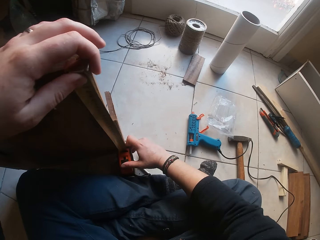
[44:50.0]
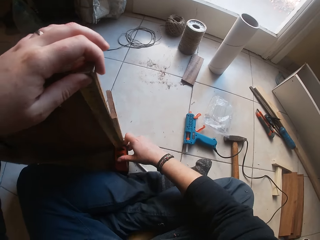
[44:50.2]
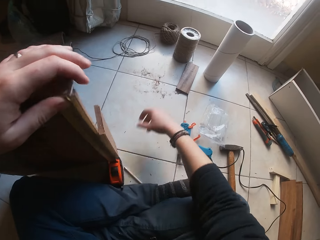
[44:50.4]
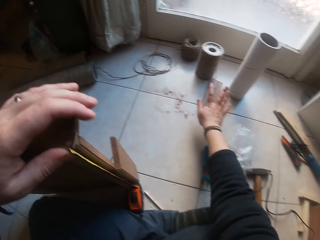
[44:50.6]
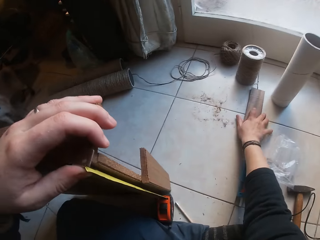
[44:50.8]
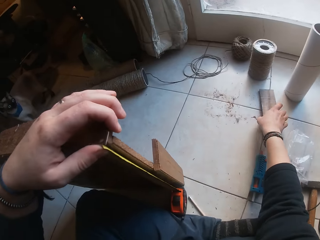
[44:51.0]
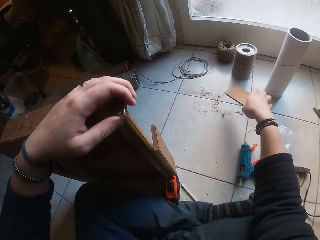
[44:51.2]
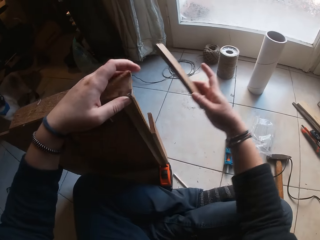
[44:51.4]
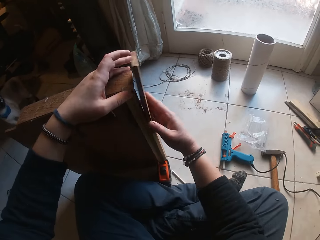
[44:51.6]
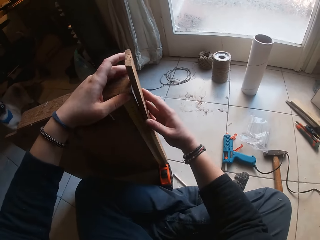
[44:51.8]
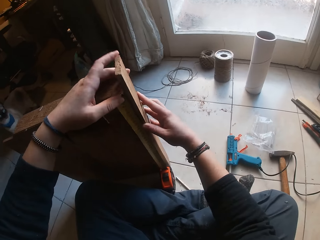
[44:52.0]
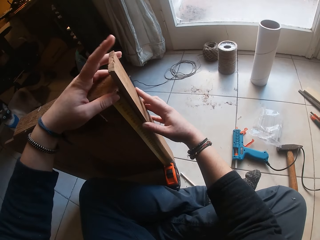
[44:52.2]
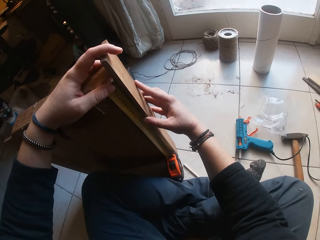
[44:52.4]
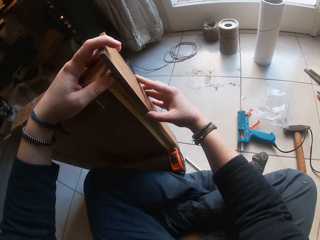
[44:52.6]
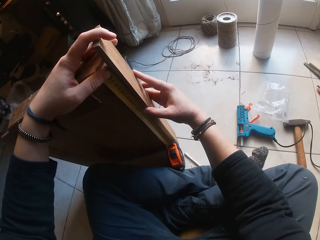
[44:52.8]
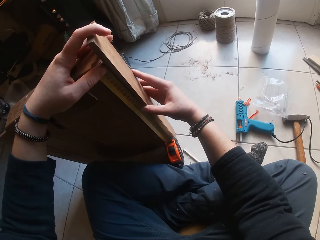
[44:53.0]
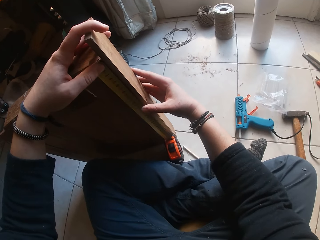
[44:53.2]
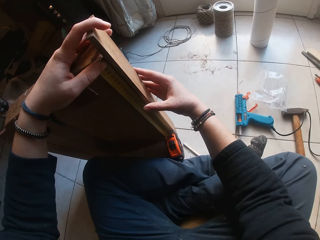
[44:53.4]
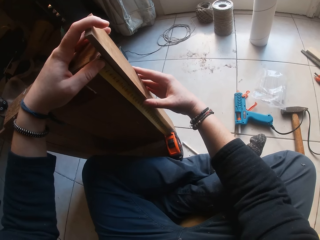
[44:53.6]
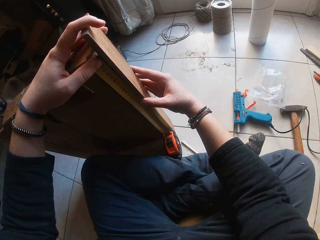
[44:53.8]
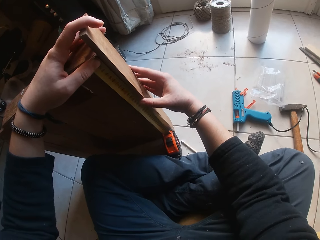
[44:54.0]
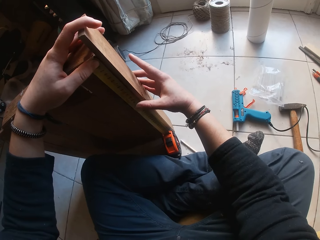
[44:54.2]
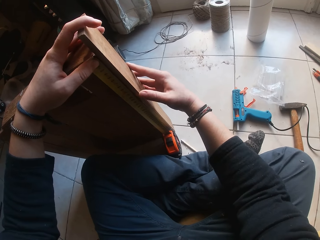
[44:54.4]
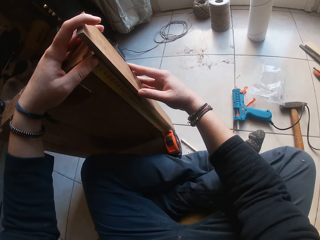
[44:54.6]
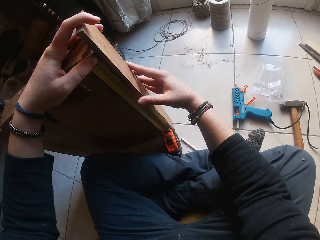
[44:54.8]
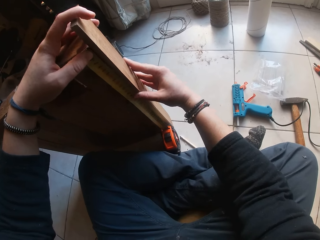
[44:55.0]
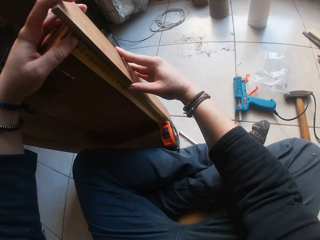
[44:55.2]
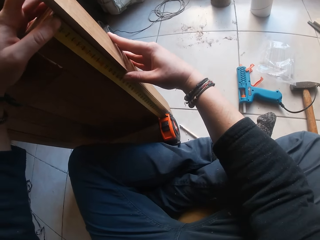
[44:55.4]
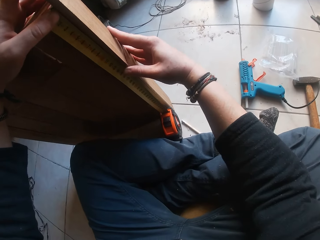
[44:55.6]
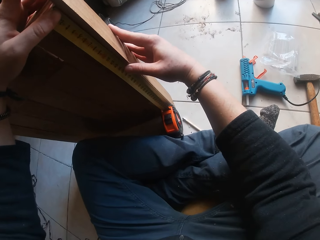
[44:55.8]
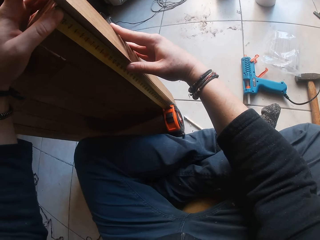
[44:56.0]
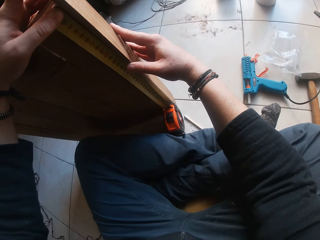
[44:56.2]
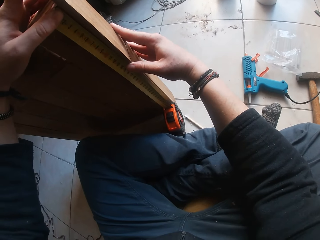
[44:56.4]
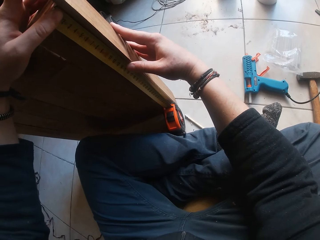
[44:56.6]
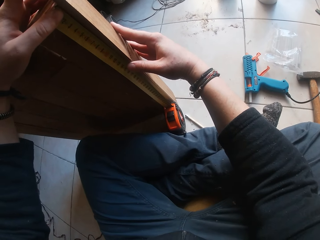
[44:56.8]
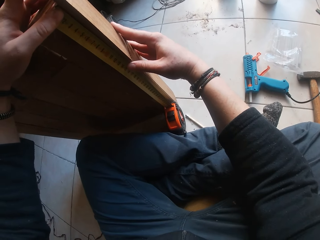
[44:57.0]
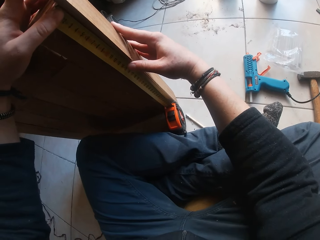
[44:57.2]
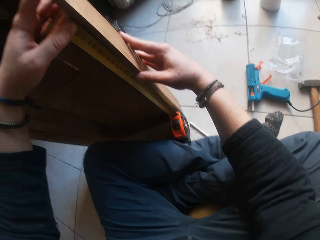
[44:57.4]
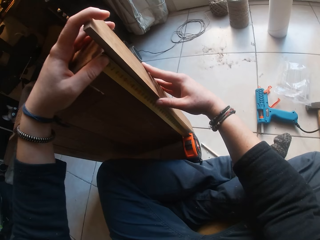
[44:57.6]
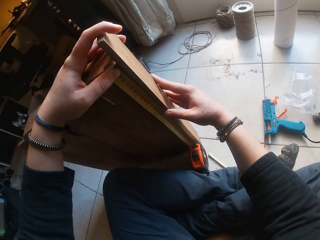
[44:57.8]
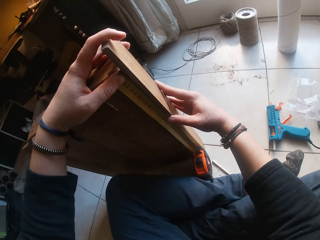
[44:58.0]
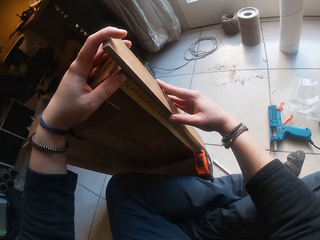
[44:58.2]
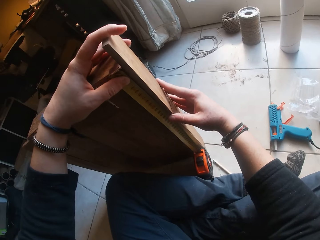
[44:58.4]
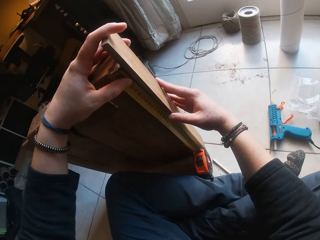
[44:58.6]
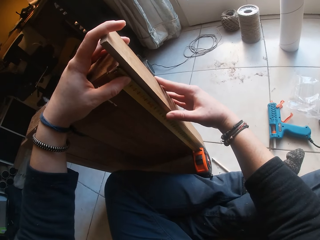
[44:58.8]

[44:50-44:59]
The camera wearer picks up the piece of wood on the floor with his right hand. He places the piece of wood in his right hand against the piece of wood on the floor.

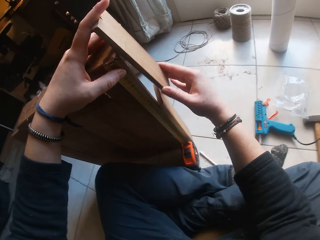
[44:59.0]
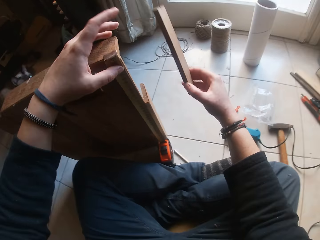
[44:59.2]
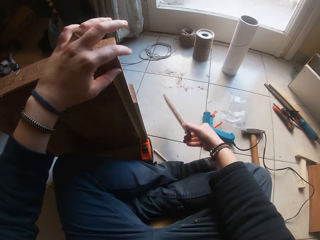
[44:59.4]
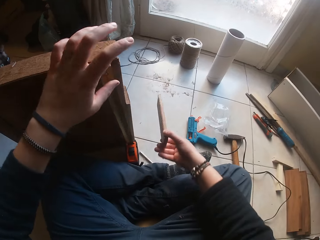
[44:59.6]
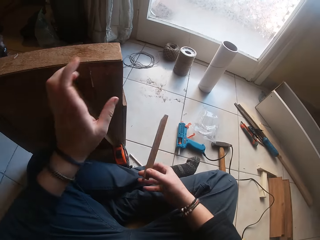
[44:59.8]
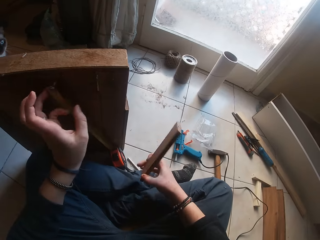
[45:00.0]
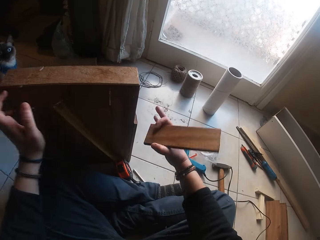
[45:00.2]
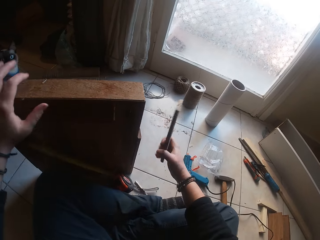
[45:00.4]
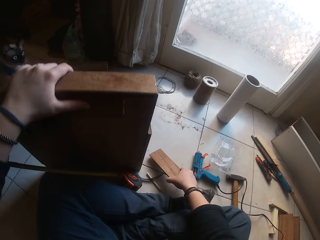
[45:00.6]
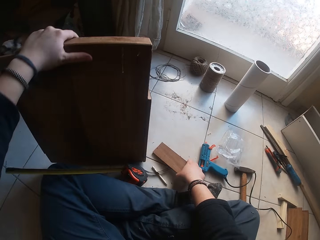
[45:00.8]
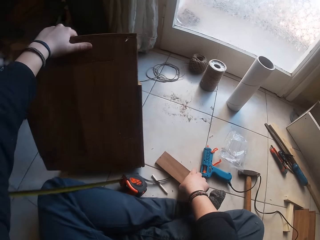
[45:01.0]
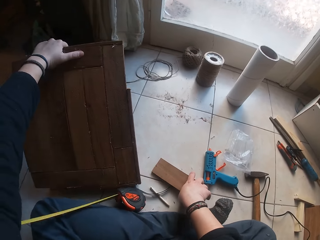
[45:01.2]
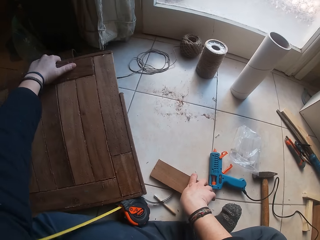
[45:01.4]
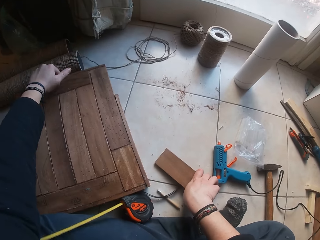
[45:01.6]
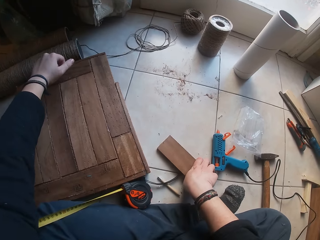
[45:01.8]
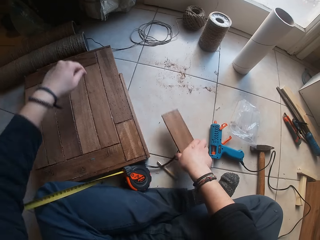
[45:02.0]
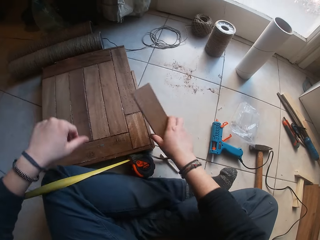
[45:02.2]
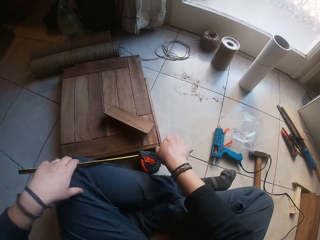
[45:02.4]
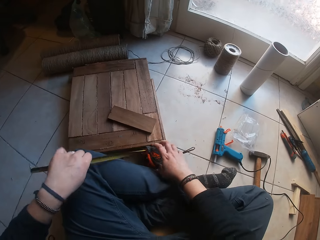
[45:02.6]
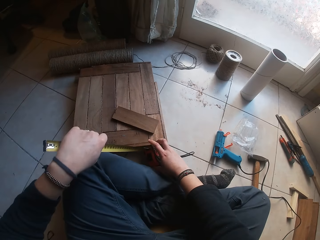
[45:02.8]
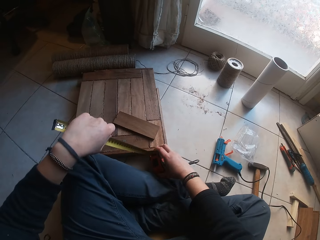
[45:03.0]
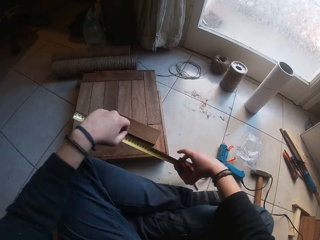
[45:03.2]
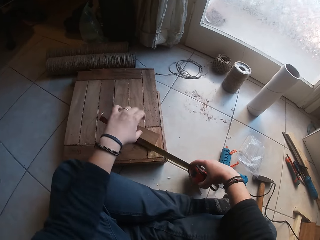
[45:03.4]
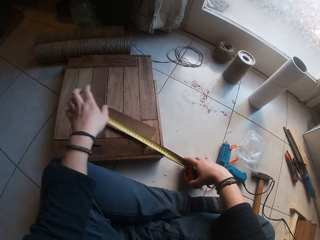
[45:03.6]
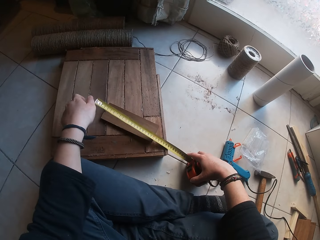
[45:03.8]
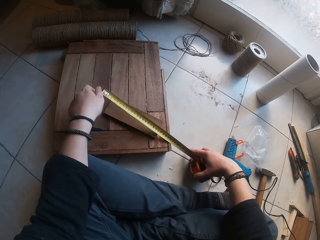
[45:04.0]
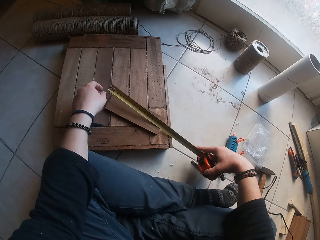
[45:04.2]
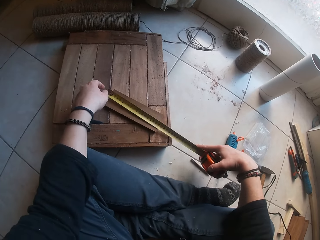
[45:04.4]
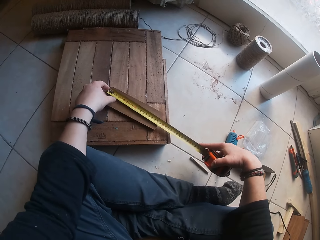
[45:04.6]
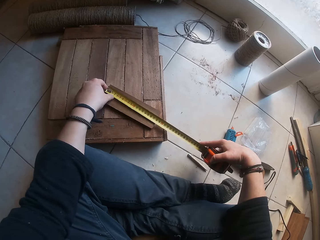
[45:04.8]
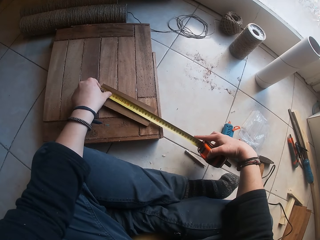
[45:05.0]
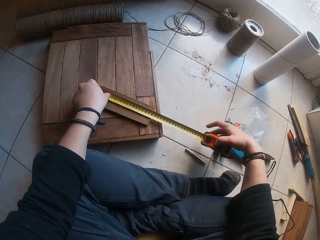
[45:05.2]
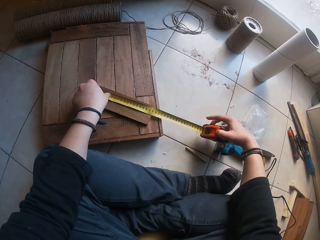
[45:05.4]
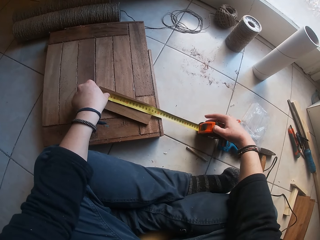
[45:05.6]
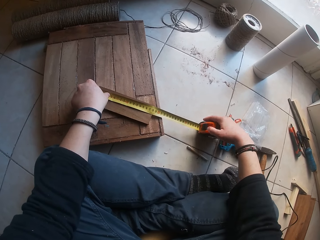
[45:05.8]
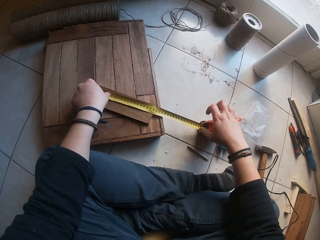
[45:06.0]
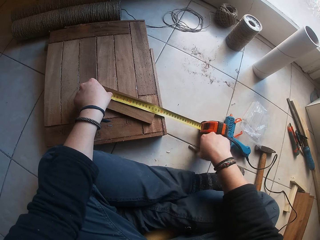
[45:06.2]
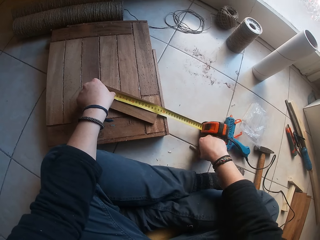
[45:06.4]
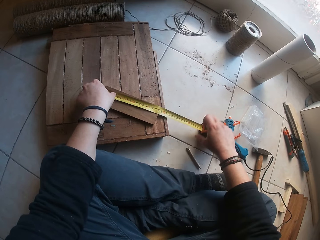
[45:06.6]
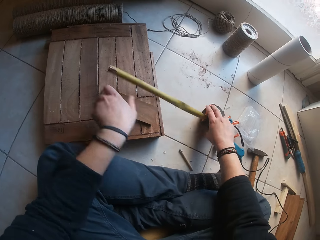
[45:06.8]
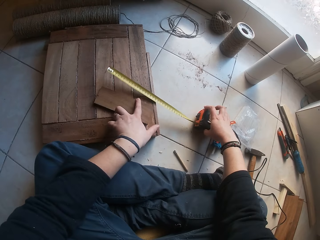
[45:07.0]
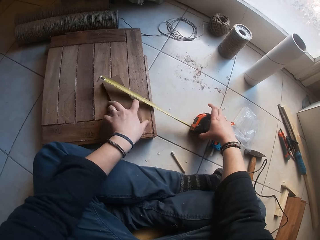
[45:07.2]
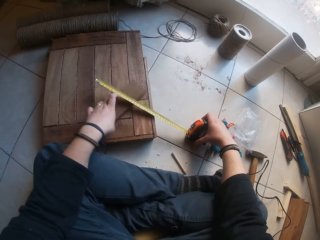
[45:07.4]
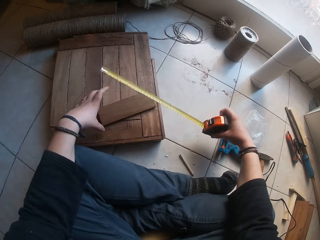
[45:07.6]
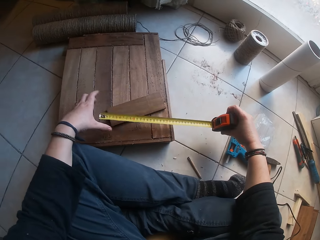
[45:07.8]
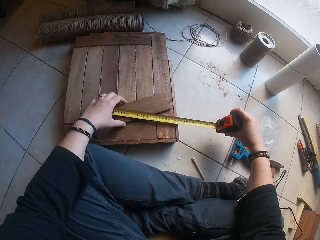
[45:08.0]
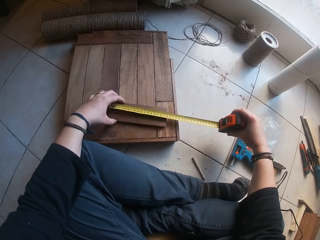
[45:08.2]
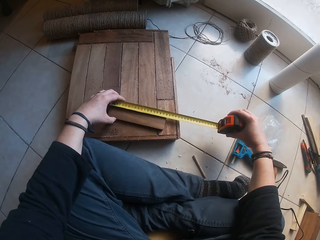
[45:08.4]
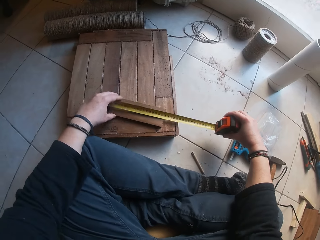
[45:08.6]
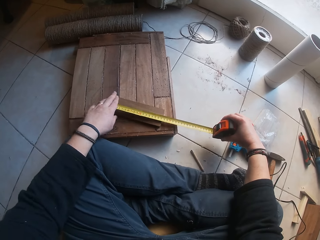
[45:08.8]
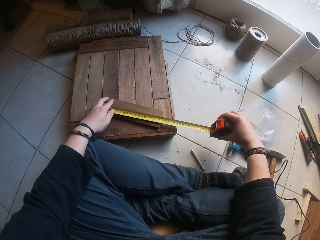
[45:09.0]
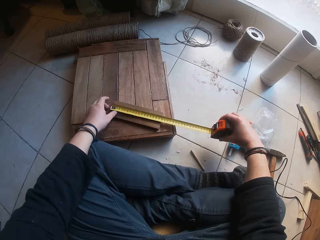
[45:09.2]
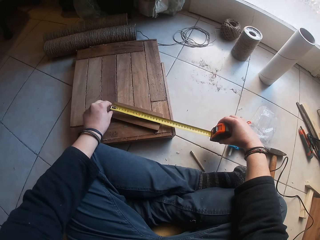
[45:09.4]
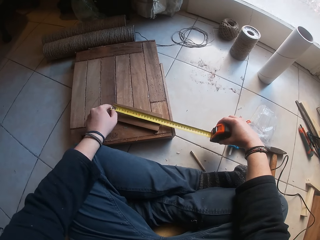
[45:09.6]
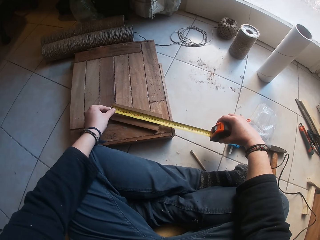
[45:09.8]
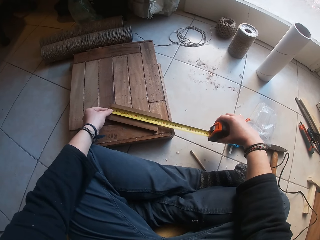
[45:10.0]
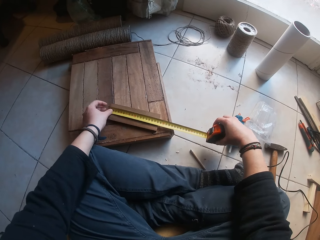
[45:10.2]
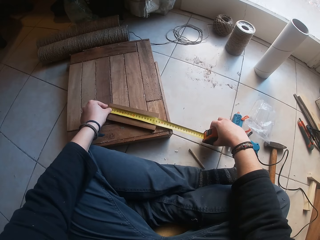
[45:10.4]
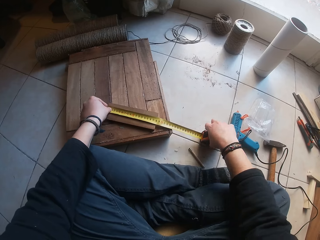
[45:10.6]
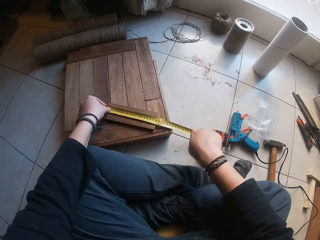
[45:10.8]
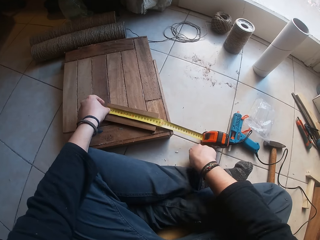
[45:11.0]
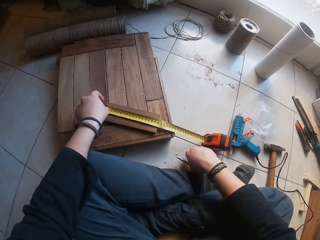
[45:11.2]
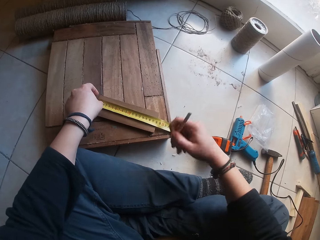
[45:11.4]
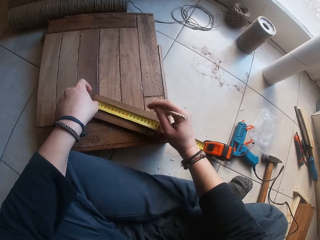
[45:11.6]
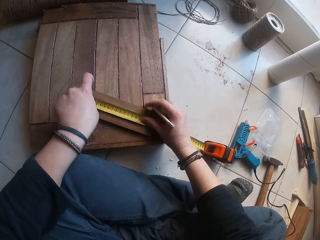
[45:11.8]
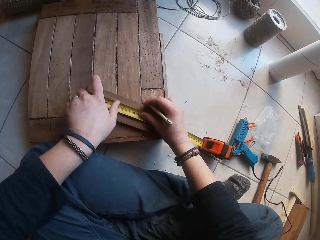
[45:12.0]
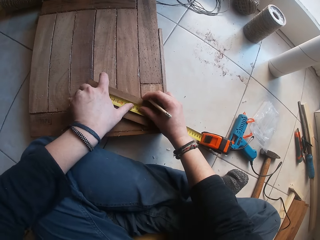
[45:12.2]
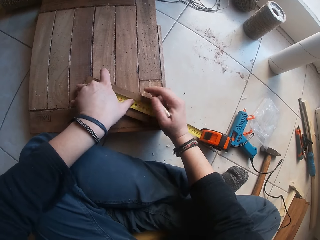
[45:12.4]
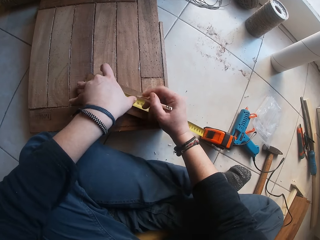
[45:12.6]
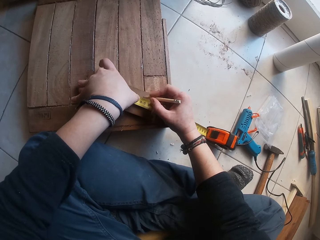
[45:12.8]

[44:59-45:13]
The camera wearer holds the piece of wood on the floor with his left hand. He holds the piece of wood in his right hand on the floor. He drops the piece of wood in his left hand on the floor. He picks up the piece of wood on the floor with his right hand. He drops the piece of wood in his right hand to the piece of wood on the floor. He picks up the tape measure on the floor with both hands. He holds the tape measure. He measures the piece of wood on the piece of wood on the floor with the tape measure. He moves the pencil on the floor with his right hand. He holds the tape measure on the floor with his right hand. He moves the piece of wood on the piece of wood on the floor with his left hand. He holds the piece of wood with the left hand. He measures the piece of wood on the piece of wood on the floor with the tape measure. He puts the tape measure on the floor. He picks up the pencil on the floor with his right hand.
